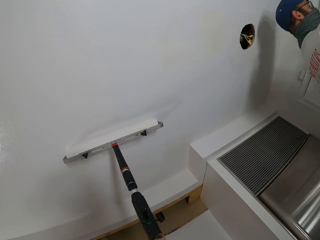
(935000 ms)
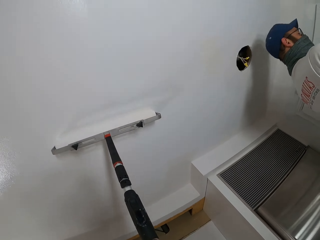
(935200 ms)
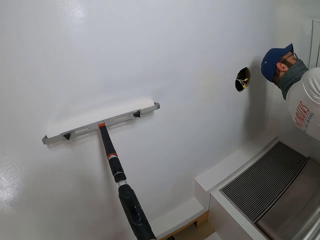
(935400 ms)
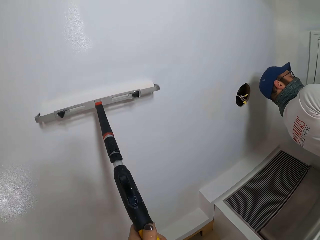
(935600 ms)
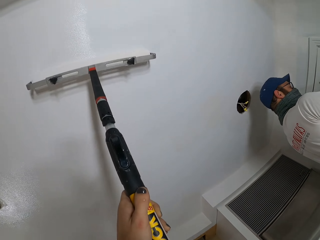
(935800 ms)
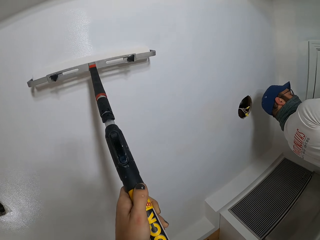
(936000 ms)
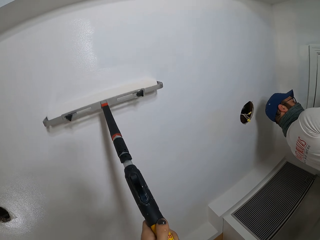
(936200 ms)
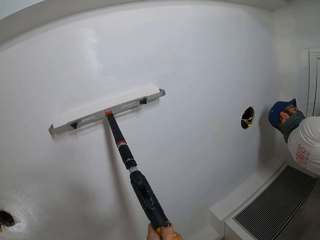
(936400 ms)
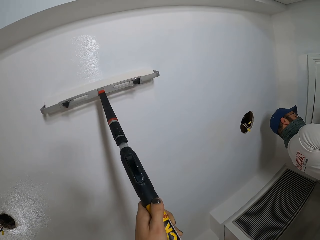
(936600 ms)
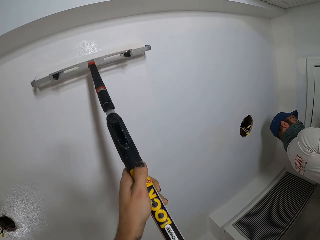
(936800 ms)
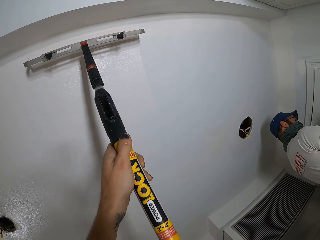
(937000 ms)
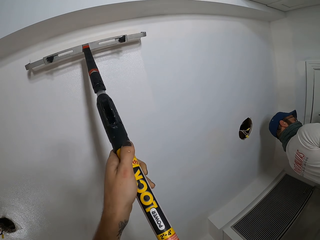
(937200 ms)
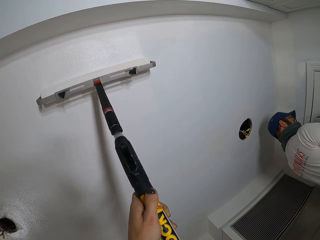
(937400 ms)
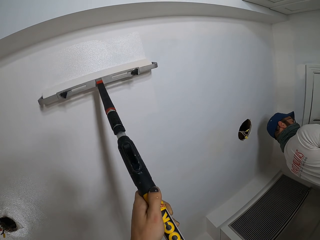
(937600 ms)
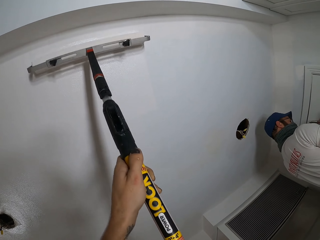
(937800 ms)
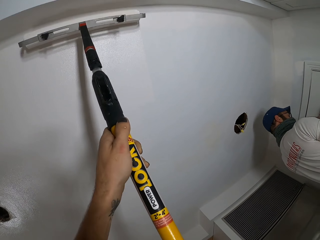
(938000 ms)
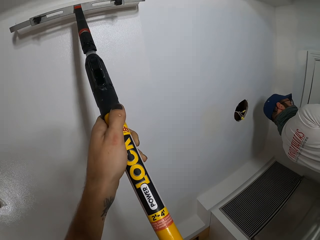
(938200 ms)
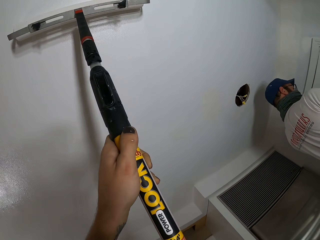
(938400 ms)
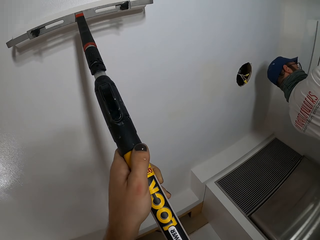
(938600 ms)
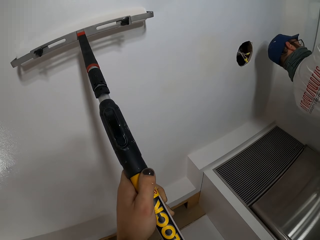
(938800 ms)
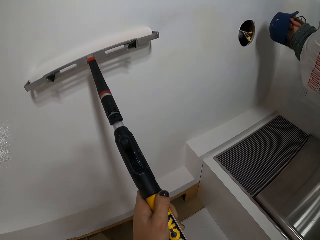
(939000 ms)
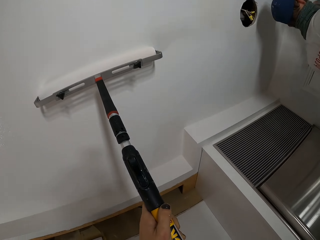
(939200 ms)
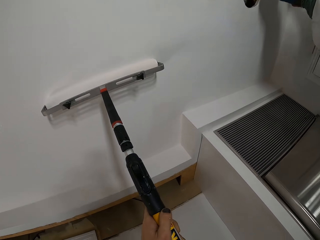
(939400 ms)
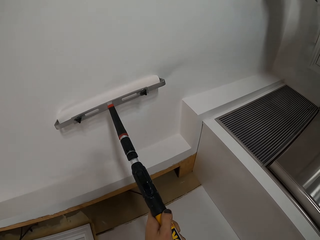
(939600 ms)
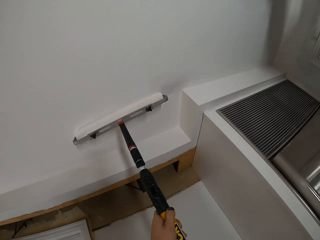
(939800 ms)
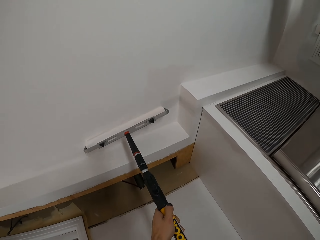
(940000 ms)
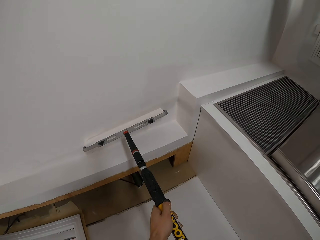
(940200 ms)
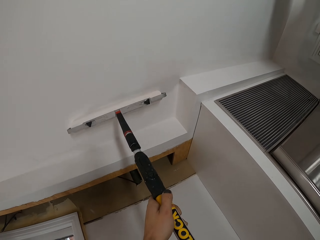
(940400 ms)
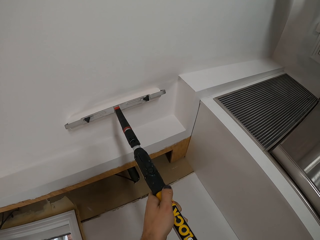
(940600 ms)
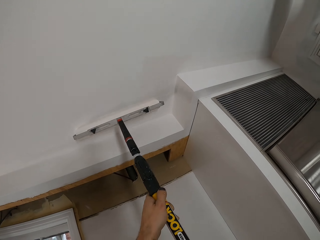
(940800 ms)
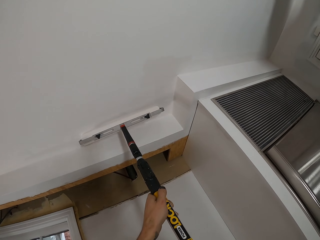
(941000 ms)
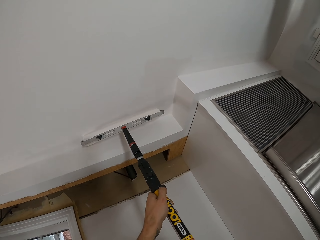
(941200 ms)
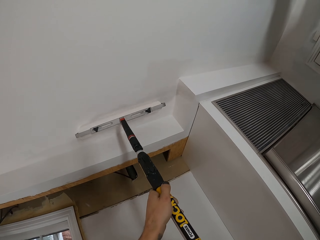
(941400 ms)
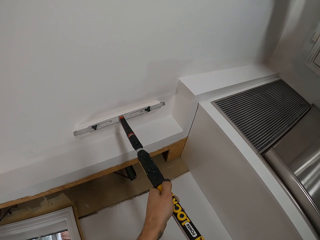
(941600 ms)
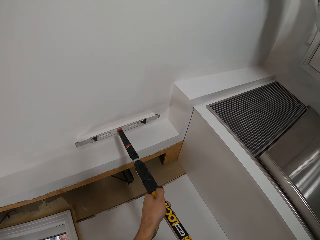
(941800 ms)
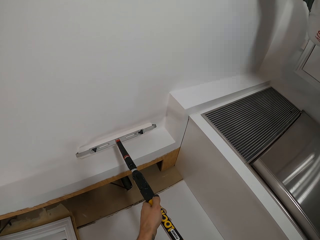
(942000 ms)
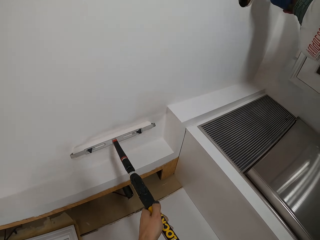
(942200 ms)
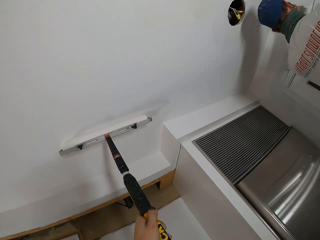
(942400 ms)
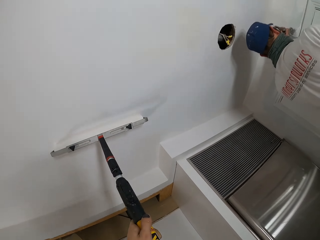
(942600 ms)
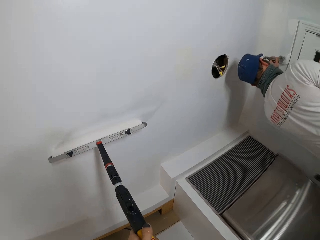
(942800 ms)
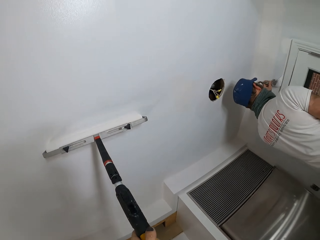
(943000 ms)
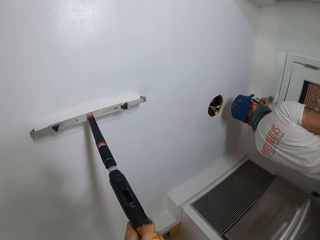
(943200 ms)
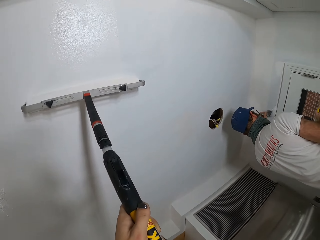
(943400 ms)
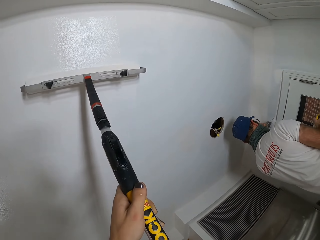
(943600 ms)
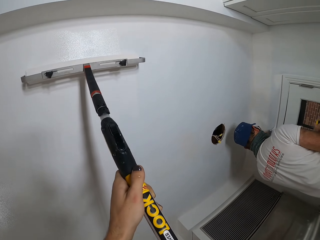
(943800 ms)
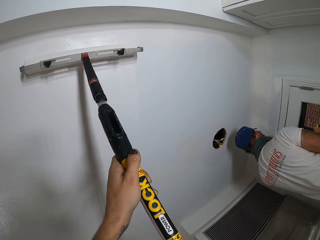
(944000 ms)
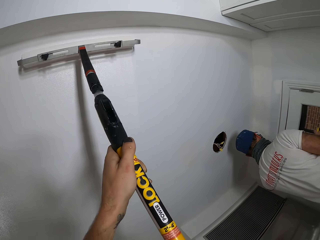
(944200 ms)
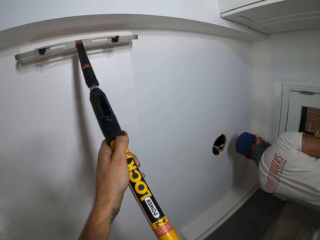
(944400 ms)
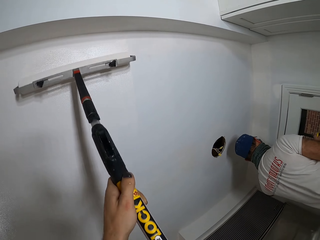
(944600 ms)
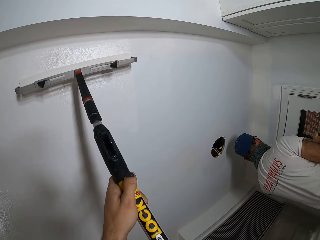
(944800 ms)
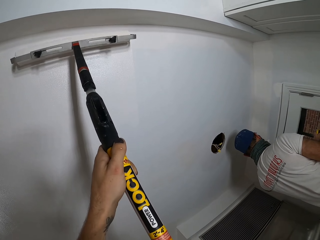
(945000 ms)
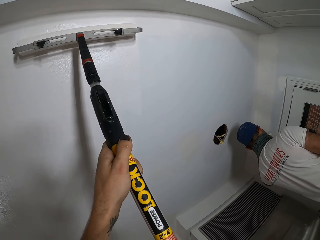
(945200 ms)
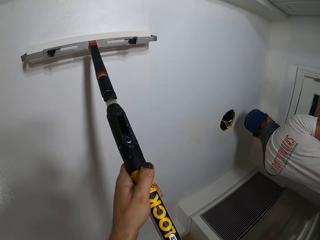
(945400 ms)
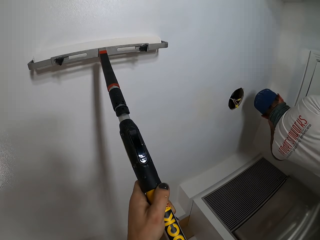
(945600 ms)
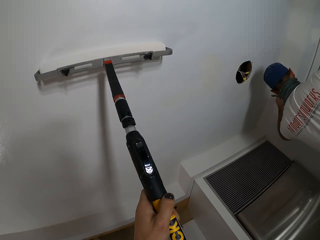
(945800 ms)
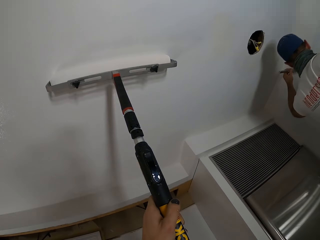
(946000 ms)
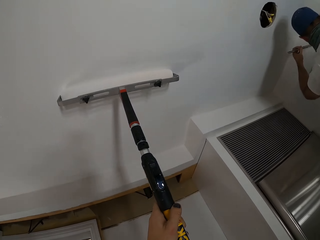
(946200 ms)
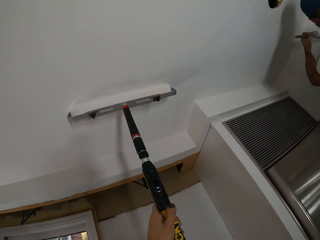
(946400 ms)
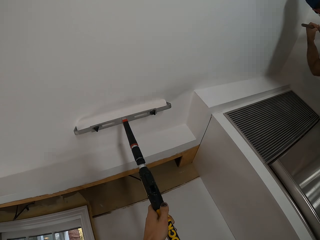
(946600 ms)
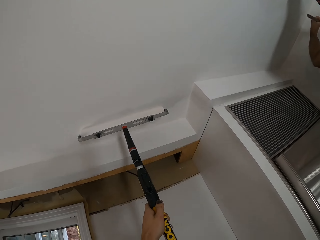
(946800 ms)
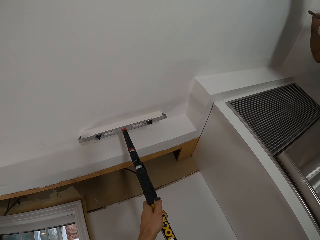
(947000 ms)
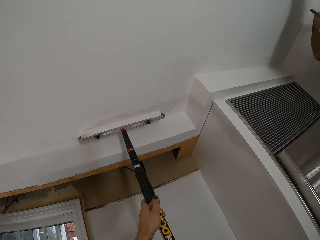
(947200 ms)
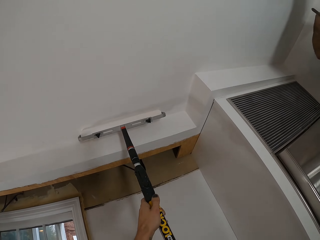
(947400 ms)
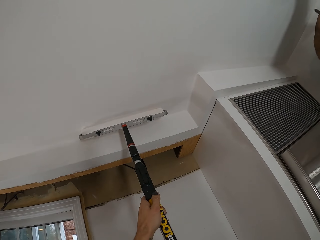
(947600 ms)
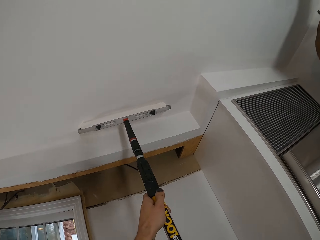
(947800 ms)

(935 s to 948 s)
A man paints.

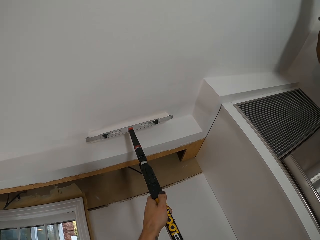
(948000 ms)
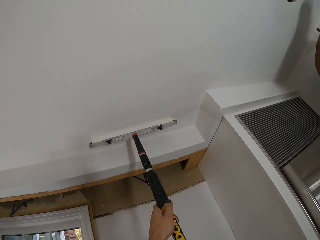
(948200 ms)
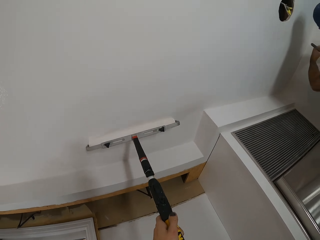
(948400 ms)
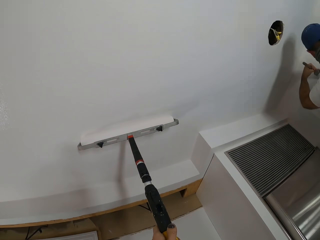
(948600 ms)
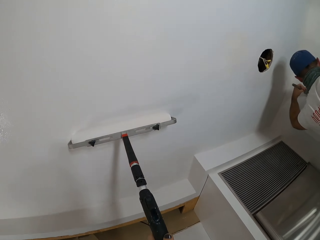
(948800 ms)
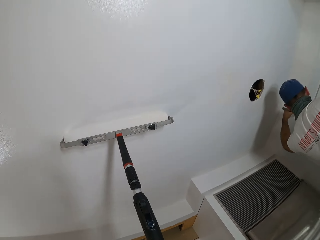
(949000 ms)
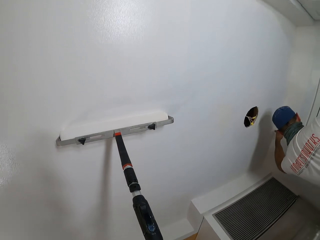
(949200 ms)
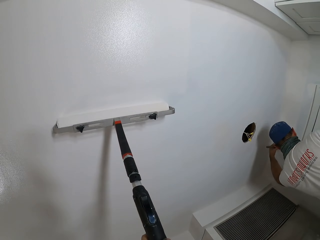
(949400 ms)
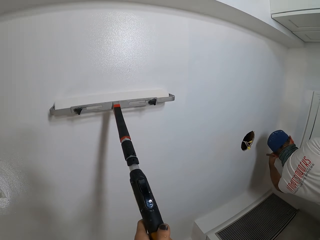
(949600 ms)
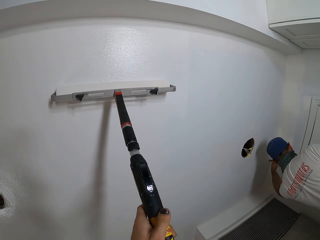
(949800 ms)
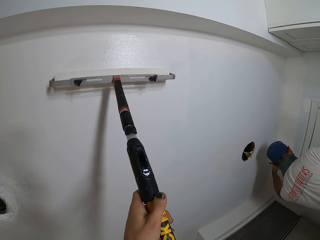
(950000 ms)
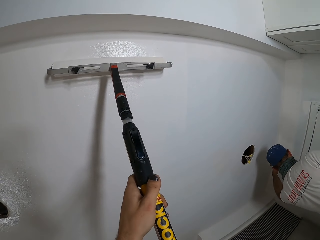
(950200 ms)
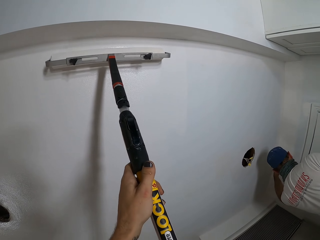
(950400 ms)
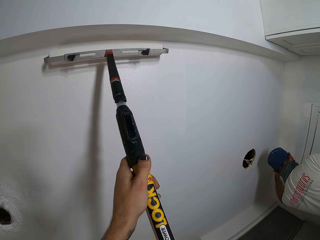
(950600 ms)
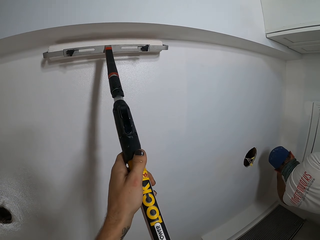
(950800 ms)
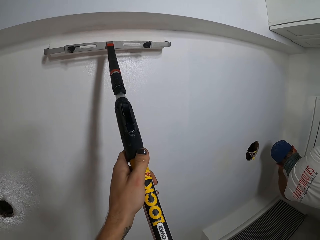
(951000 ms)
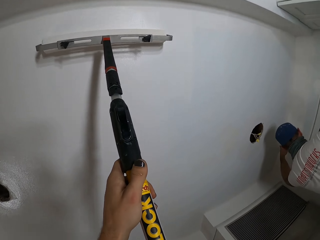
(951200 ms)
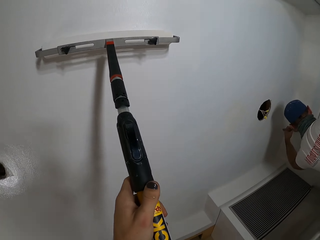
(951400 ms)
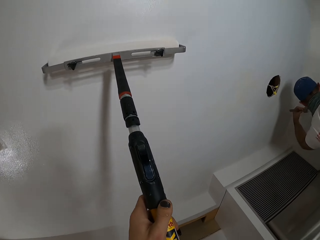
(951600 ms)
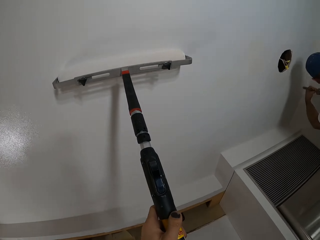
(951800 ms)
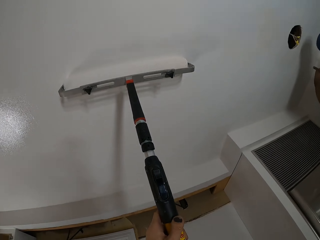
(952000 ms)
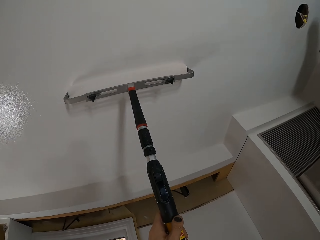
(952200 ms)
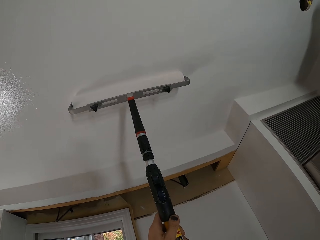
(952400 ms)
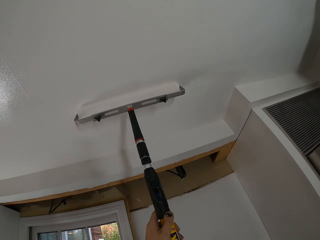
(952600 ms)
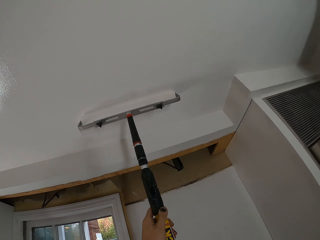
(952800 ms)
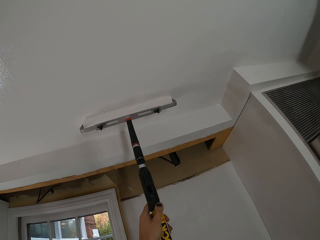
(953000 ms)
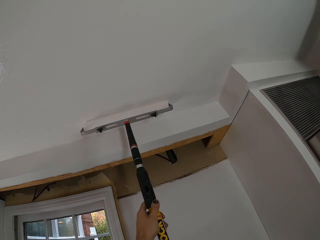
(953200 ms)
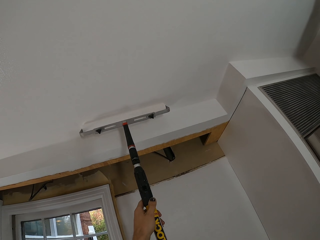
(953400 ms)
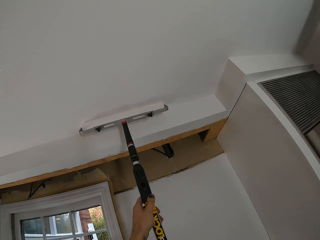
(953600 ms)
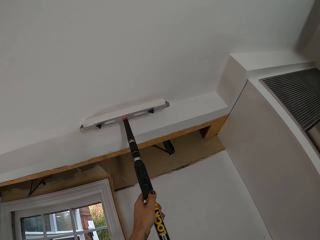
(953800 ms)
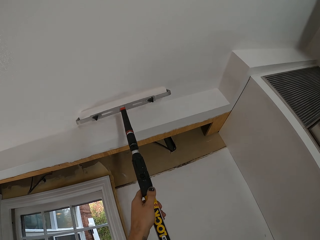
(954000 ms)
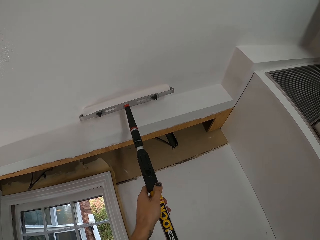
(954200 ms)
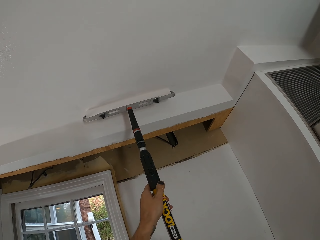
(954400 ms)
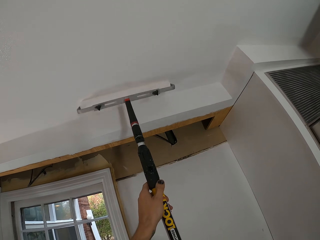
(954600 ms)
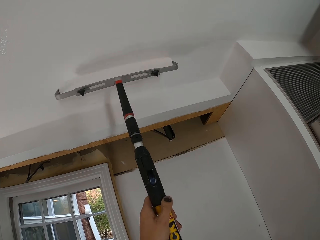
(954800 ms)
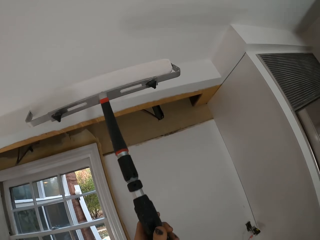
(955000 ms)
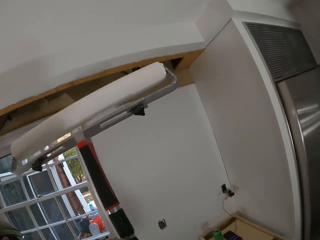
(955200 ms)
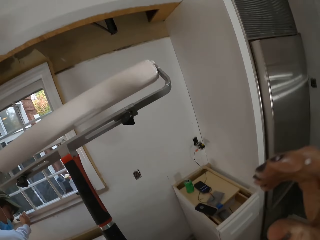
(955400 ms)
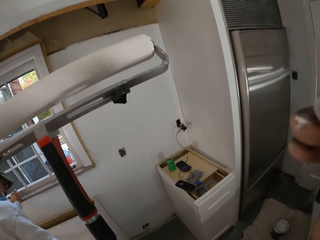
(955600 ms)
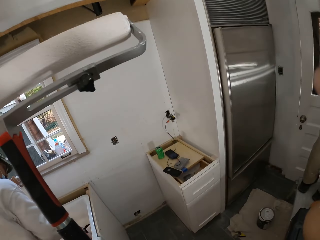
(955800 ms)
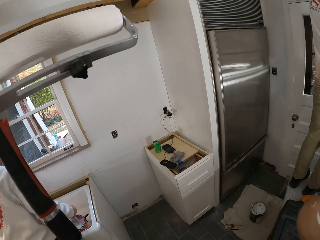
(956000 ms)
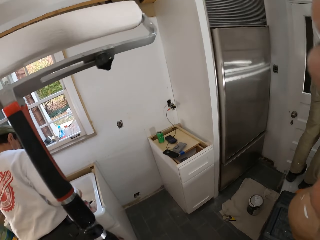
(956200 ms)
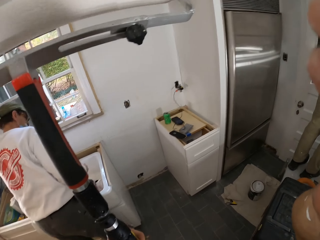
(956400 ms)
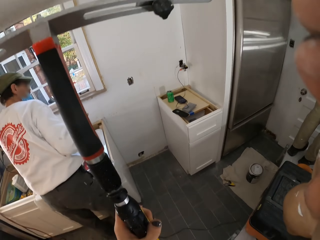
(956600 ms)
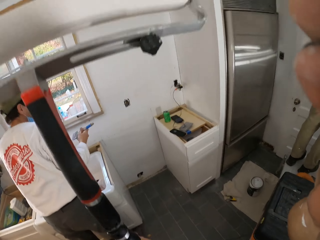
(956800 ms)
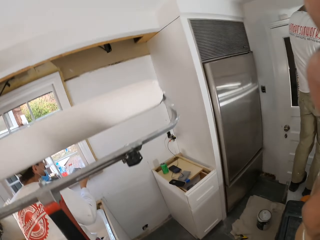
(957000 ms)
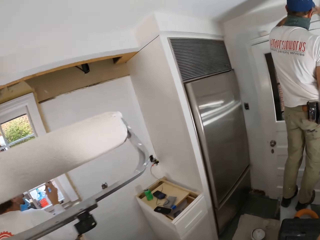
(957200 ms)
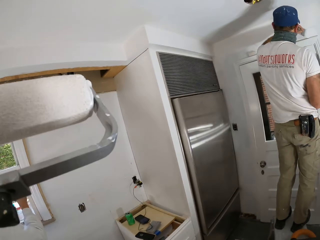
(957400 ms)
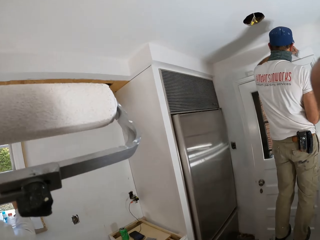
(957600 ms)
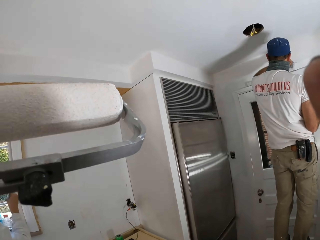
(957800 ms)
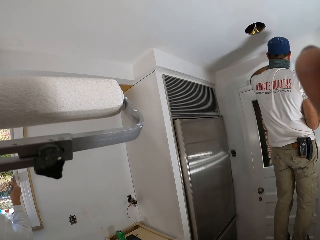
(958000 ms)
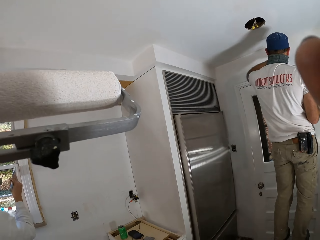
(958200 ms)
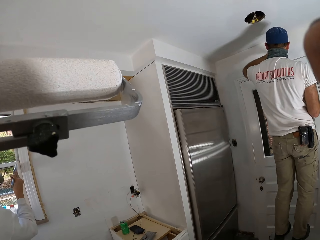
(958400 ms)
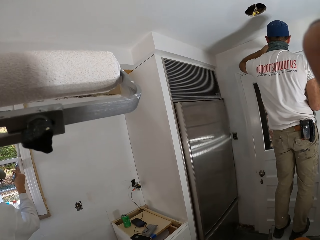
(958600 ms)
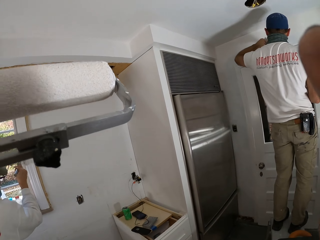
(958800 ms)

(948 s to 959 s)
The camera wearer drops the roller. They adjust the camera. A man paints. The camera wearer holds onto the face camera.
